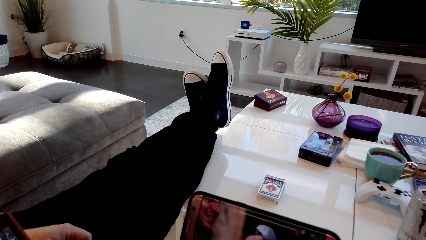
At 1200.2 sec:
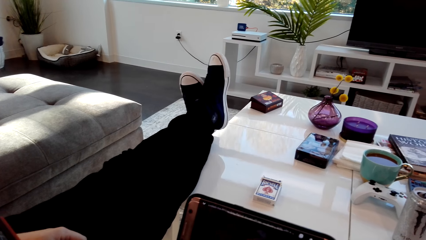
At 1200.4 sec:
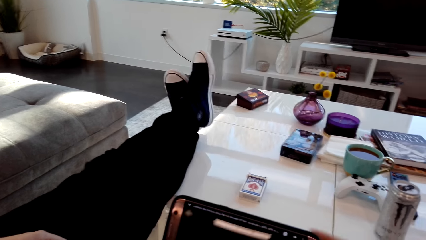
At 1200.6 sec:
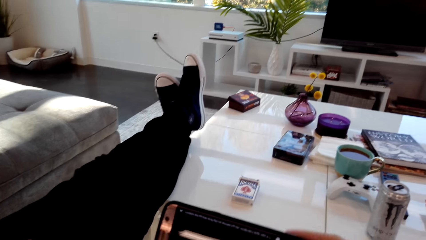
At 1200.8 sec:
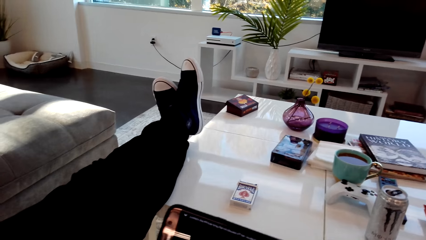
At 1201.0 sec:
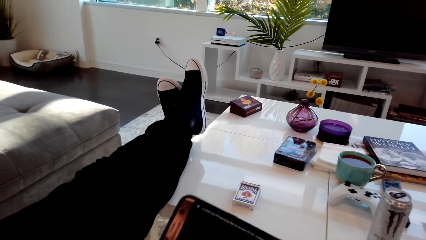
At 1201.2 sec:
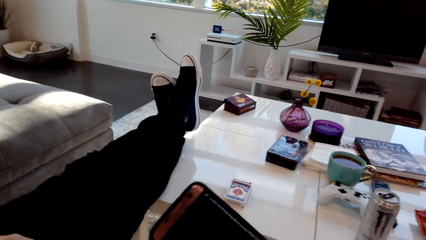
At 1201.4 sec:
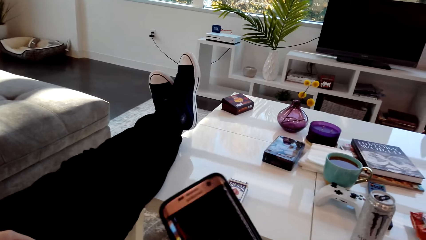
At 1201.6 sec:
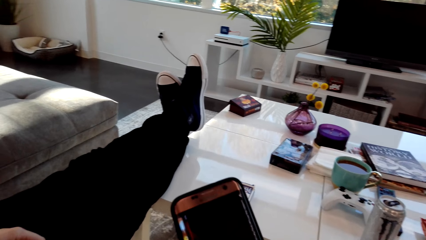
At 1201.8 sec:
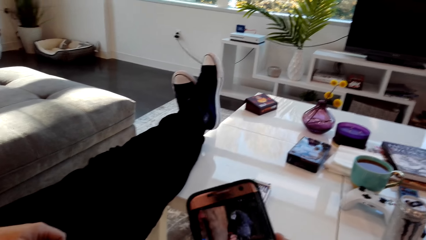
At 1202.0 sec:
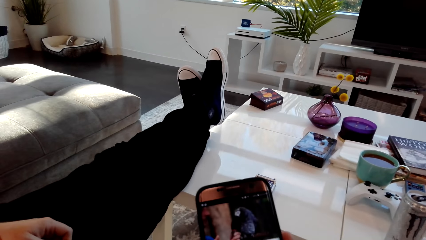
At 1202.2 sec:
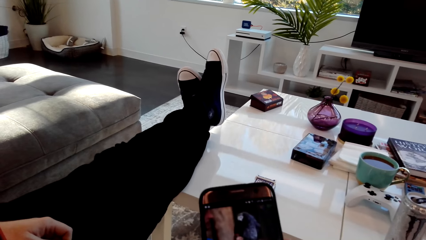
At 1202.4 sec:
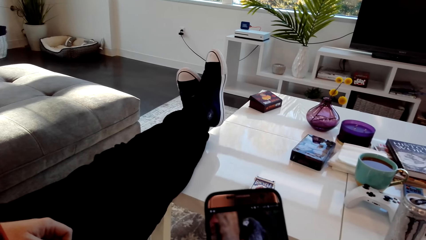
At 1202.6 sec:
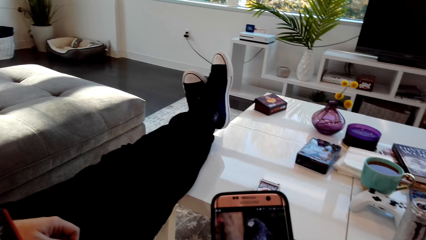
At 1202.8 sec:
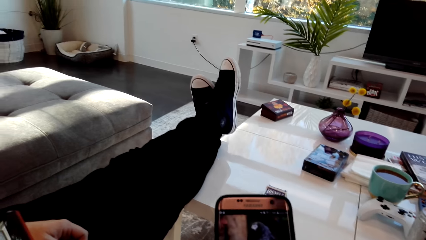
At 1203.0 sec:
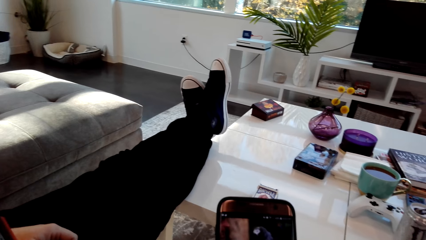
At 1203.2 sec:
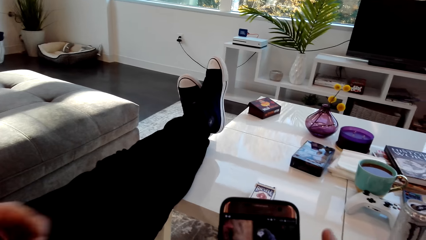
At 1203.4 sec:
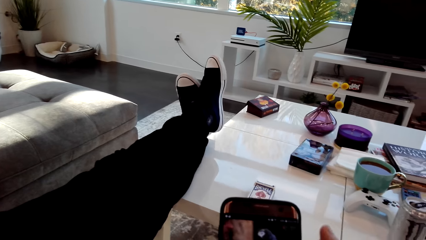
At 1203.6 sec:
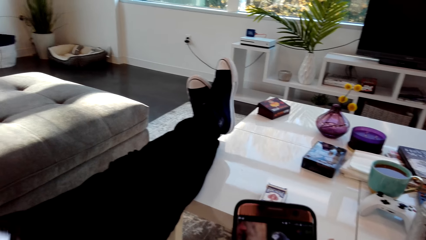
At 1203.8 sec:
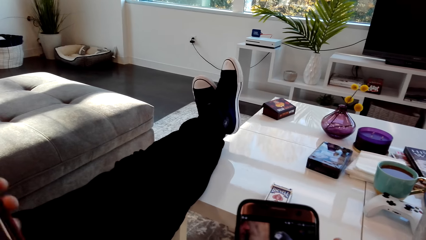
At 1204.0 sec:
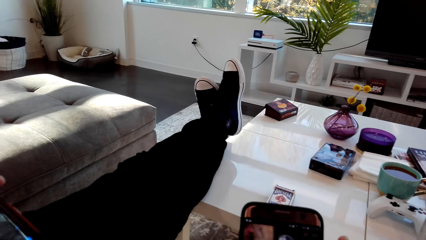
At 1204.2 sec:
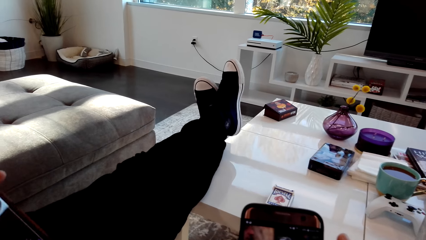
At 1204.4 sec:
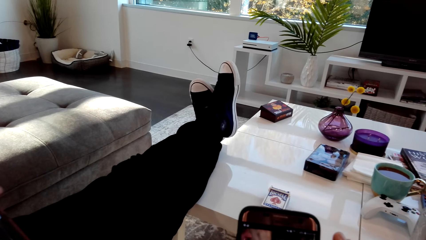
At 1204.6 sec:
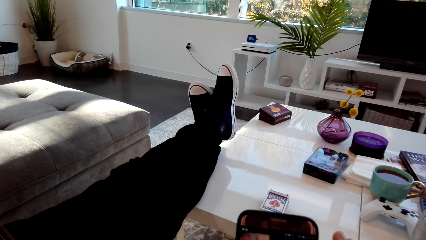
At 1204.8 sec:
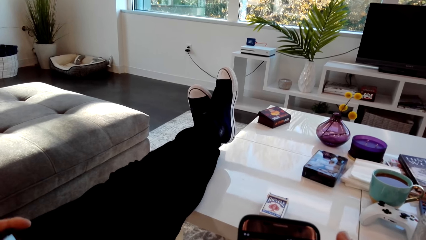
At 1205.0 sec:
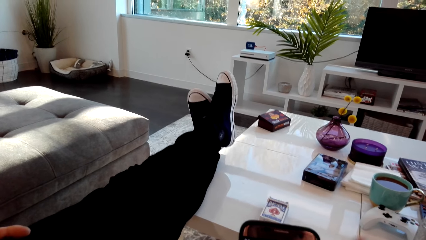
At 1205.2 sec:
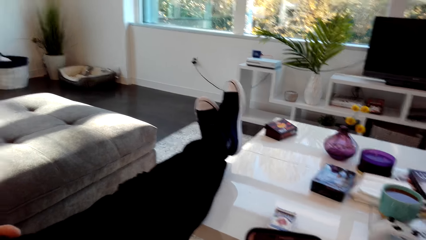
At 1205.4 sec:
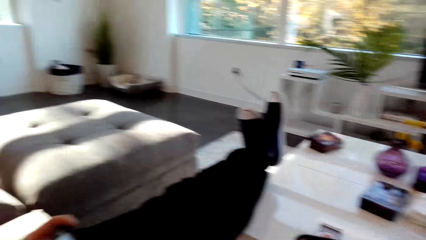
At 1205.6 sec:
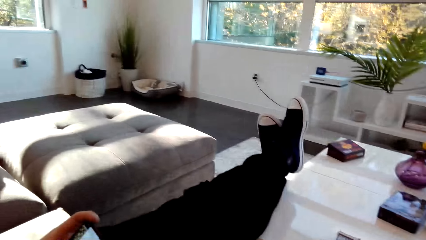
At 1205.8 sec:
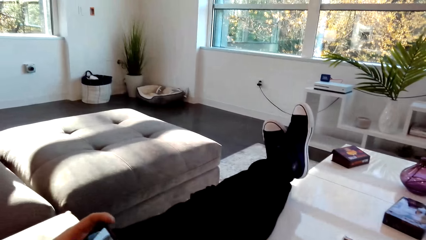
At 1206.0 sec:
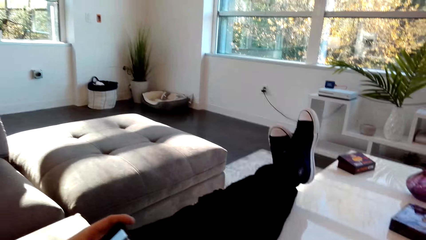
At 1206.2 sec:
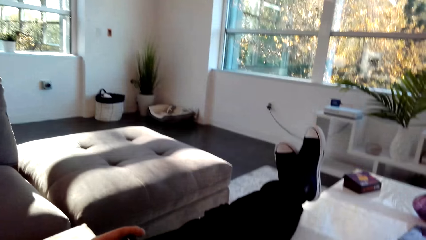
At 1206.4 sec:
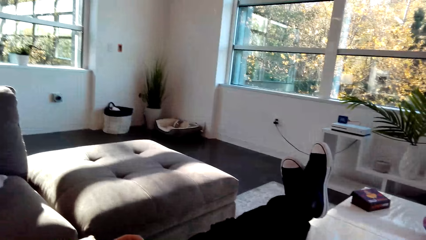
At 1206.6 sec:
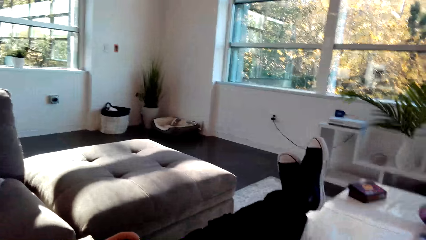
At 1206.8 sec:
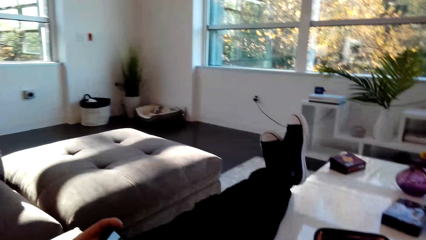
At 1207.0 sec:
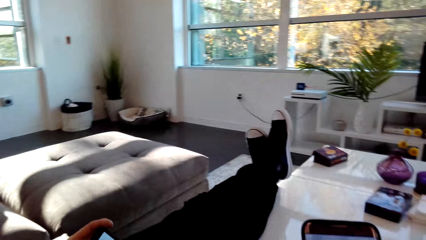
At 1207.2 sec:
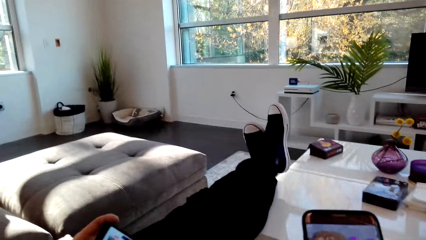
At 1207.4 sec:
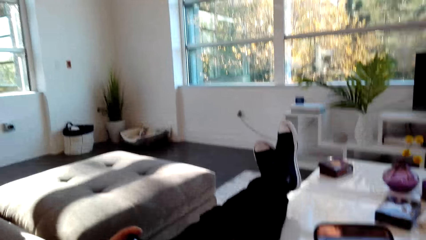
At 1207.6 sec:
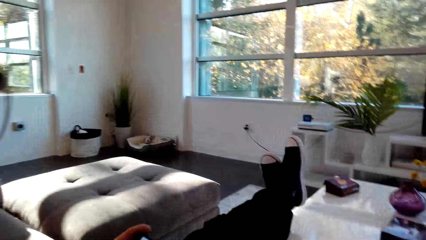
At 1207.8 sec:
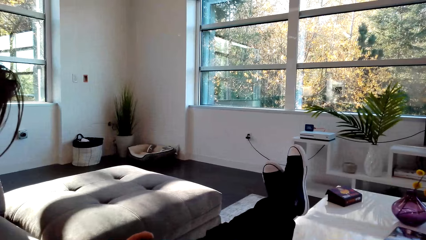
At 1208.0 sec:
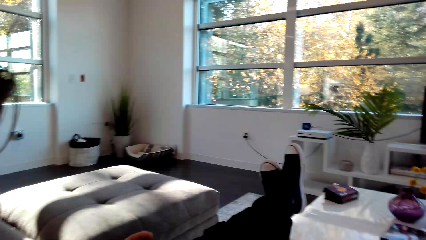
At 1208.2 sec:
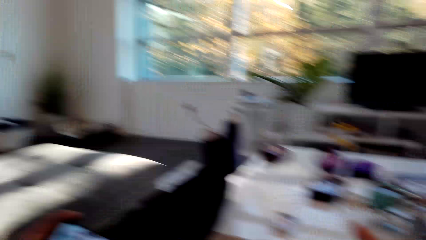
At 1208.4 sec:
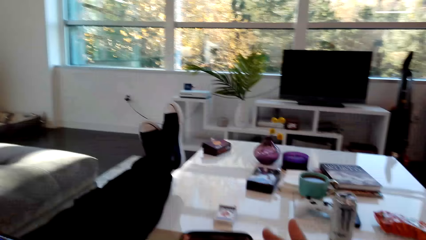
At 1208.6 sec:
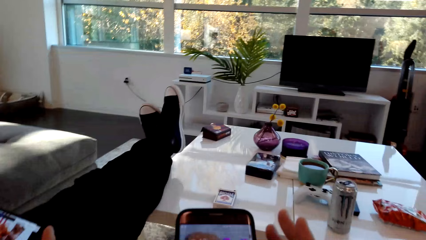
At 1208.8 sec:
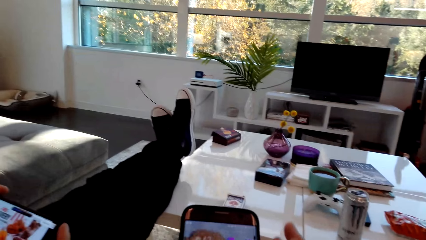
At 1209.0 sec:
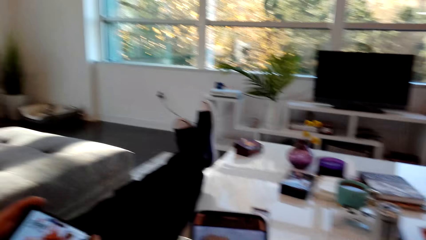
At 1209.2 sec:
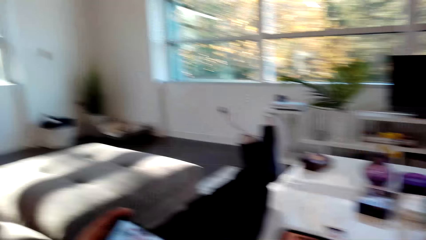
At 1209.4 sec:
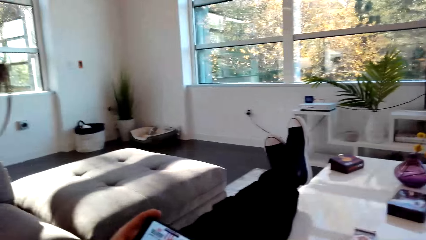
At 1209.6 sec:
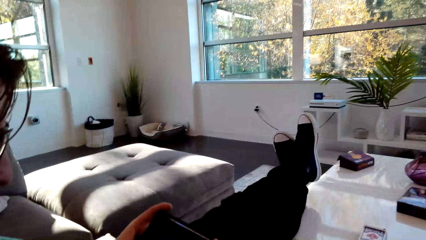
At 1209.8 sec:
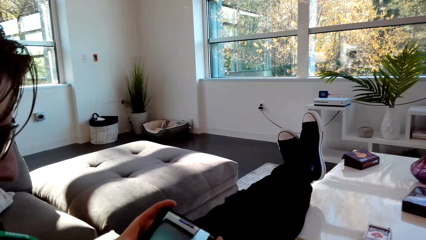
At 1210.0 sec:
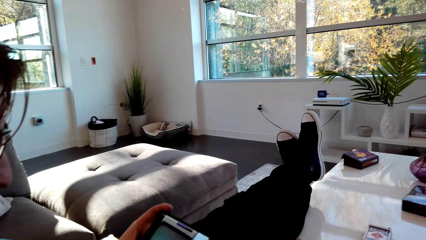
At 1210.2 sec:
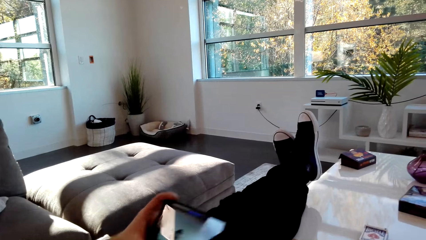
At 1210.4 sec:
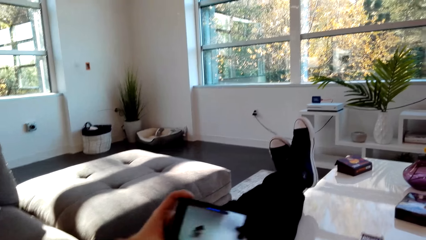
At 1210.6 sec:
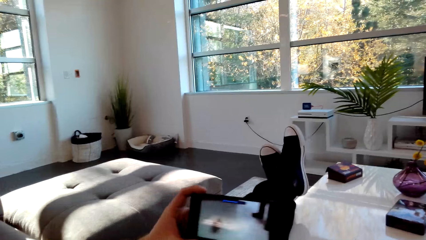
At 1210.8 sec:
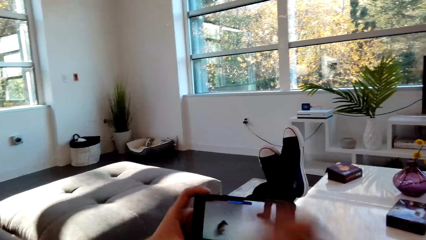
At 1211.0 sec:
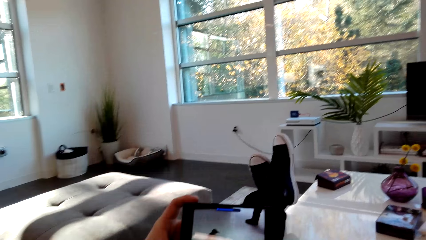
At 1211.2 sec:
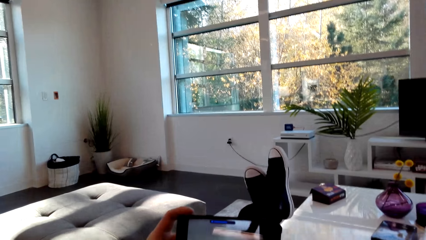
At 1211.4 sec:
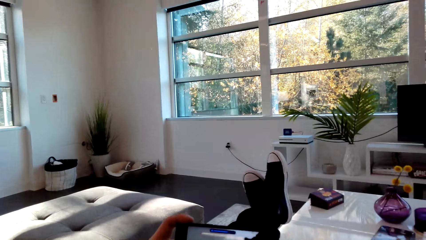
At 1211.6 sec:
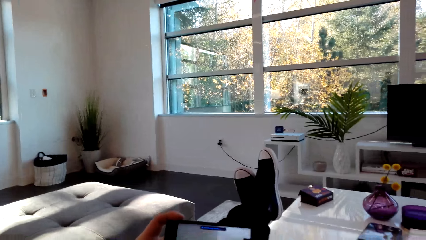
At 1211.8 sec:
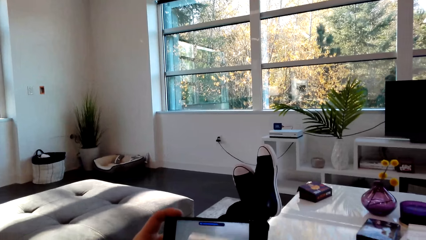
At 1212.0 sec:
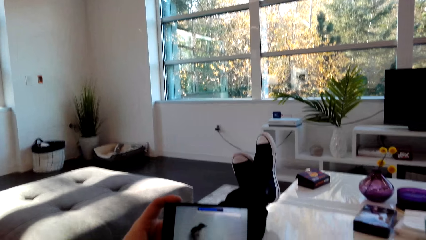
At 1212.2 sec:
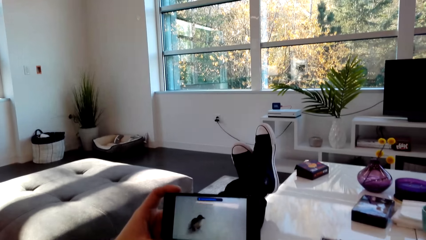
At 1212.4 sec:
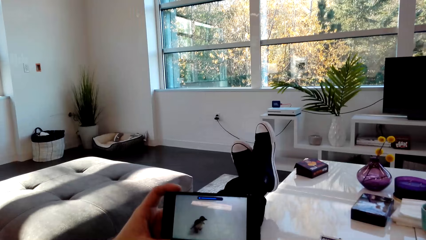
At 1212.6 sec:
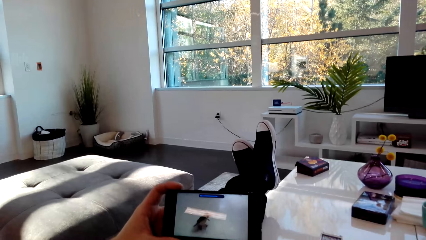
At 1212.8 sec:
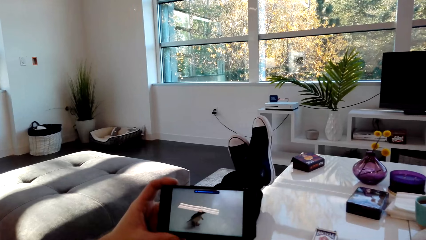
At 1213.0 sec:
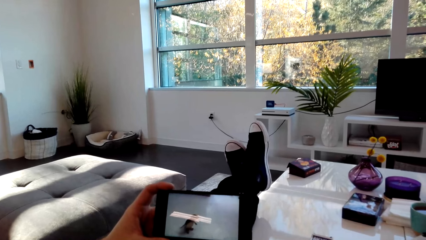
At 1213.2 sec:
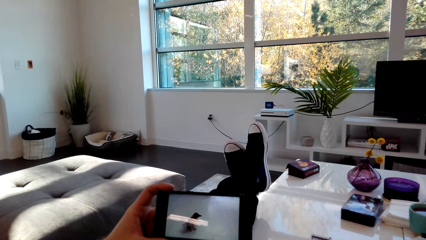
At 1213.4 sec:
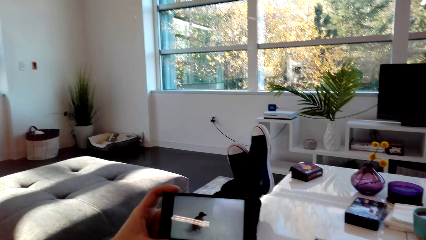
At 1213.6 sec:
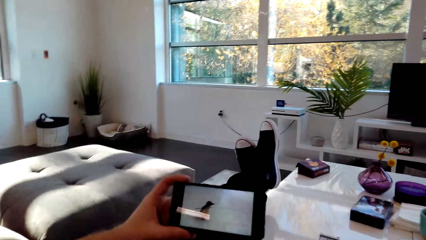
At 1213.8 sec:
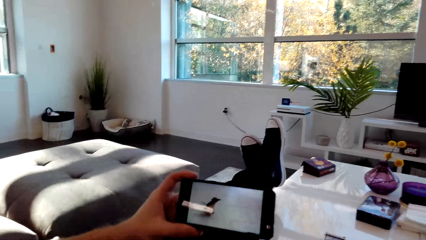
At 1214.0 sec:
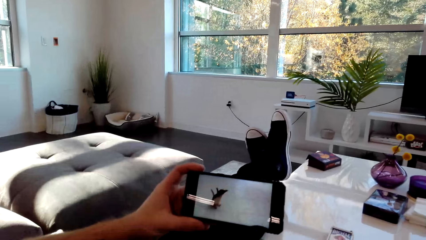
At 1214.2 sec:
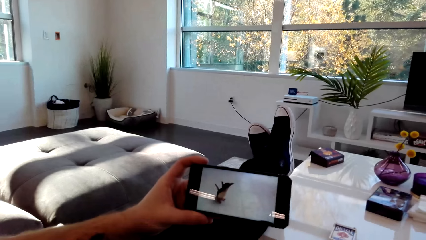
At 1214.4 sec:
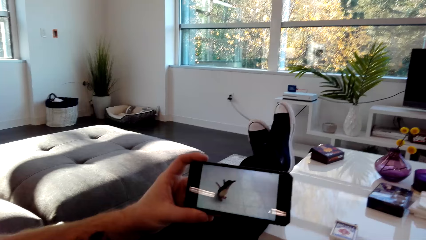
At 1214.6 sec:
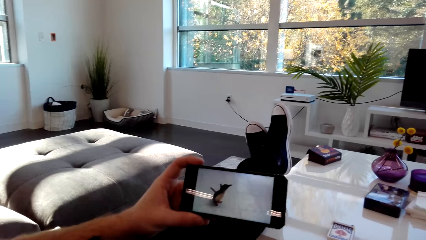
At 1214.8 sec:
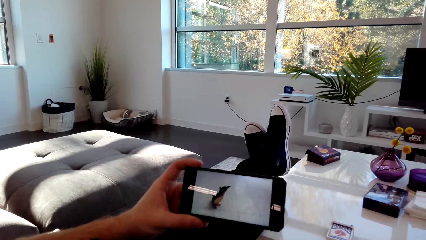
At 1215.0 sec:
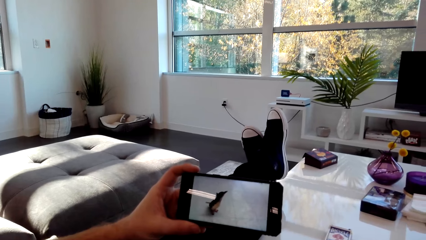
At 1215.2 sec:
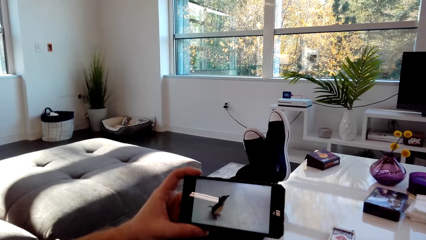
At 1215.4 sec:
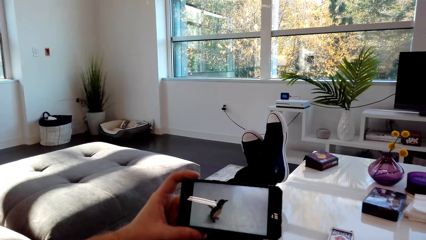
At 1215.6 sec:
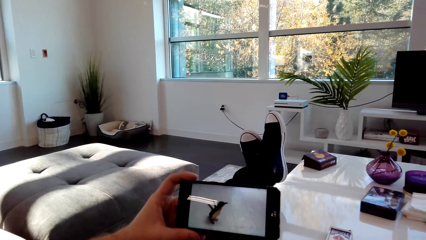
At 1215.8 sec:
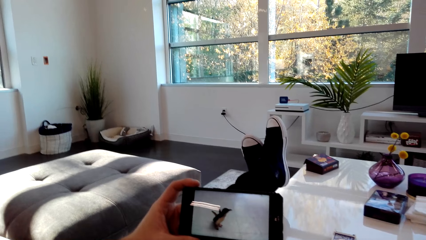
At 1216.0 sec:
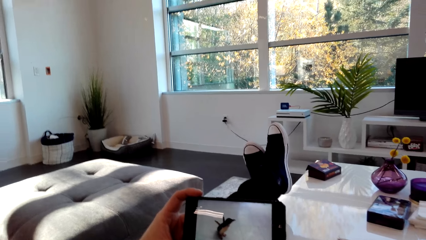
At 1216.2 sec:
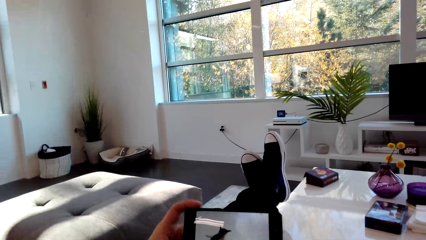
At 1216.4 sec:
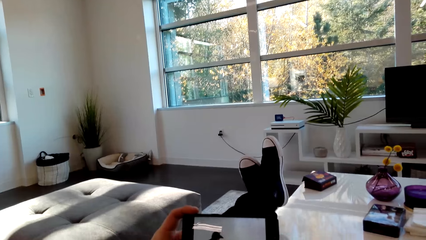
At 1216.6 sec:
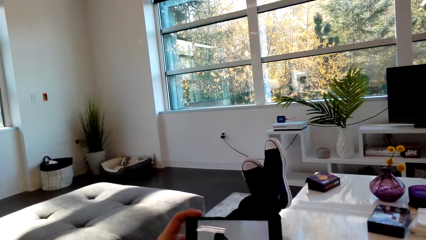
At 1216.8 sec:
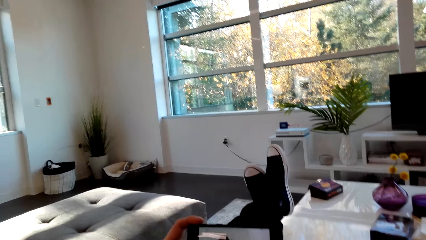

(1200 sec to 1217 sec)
The camera wearer adjusts the phone. They dialog with a man. They watch a movie in the phone. The man watches a movie in the phone.
